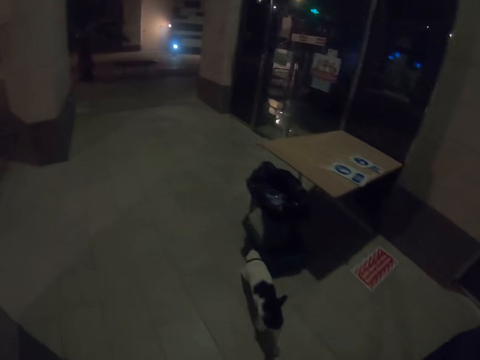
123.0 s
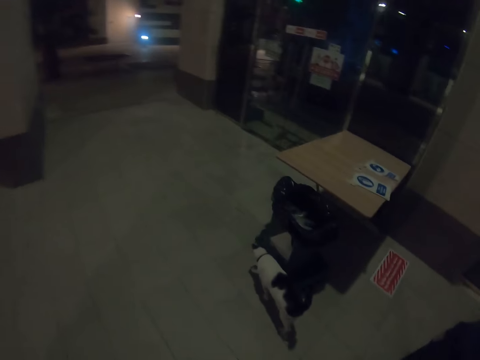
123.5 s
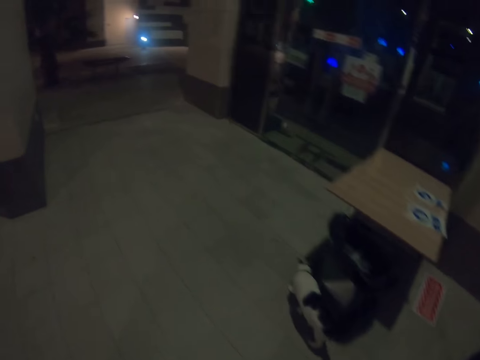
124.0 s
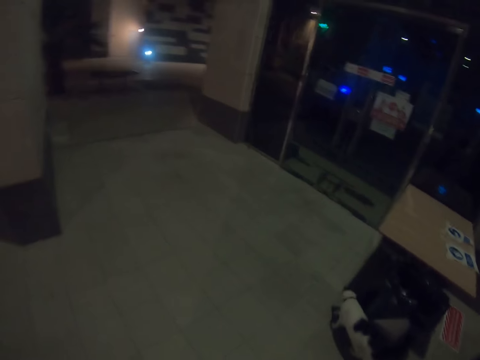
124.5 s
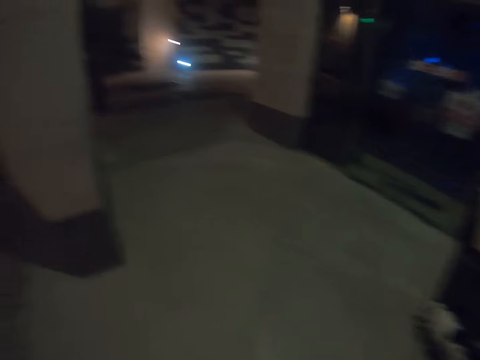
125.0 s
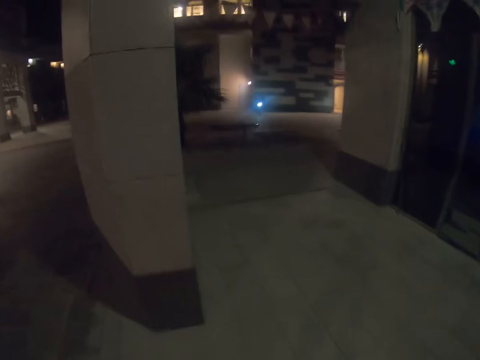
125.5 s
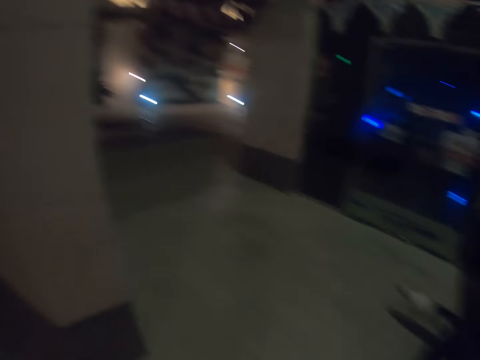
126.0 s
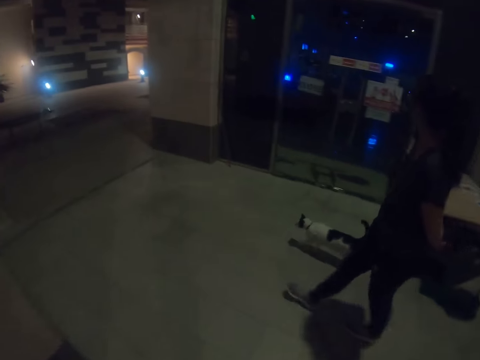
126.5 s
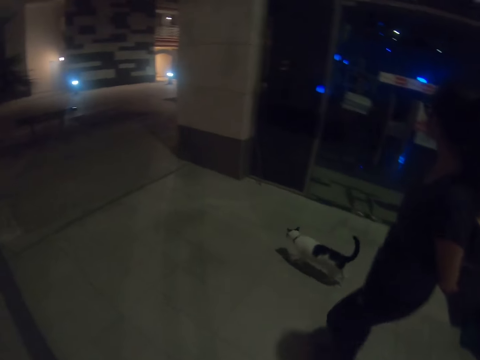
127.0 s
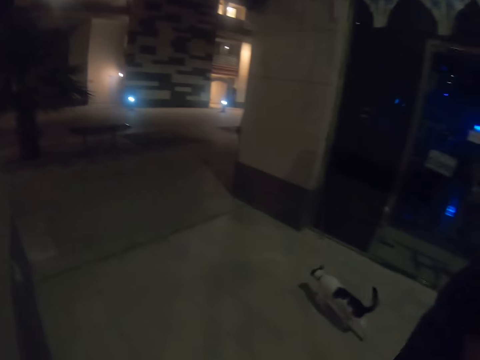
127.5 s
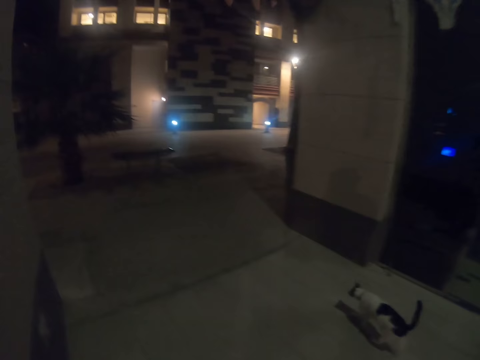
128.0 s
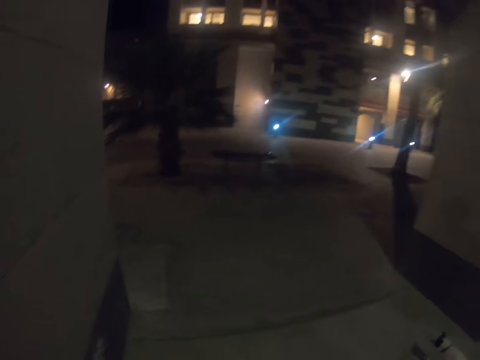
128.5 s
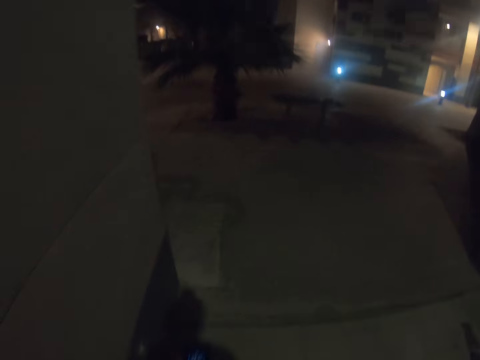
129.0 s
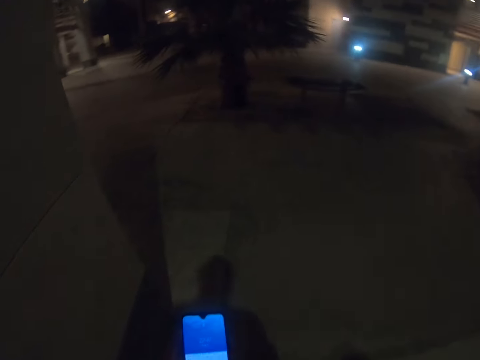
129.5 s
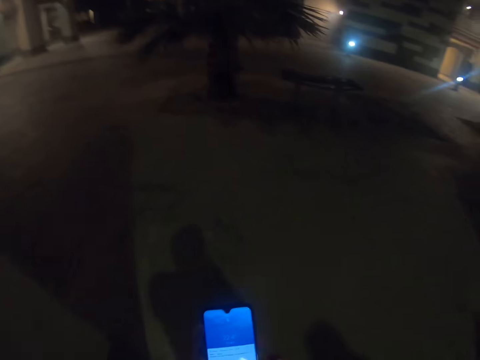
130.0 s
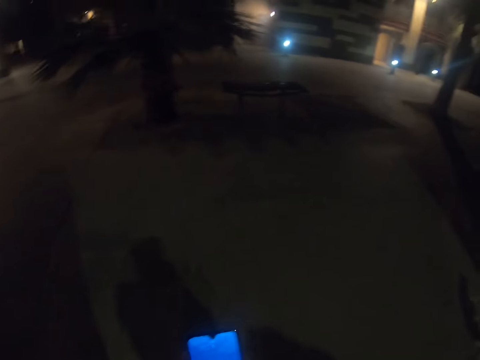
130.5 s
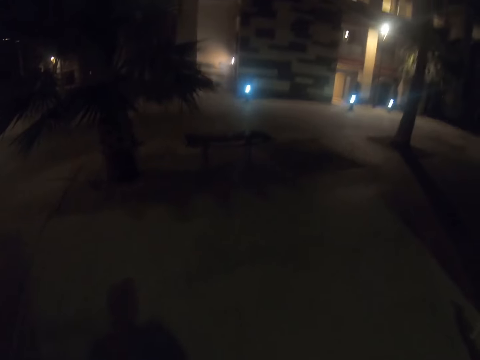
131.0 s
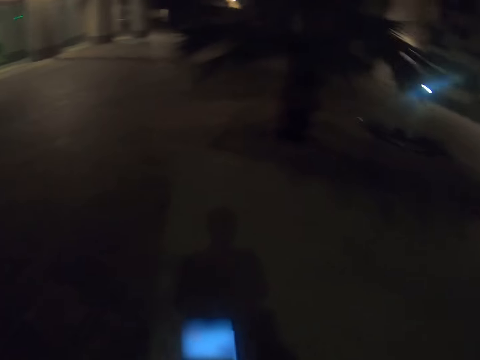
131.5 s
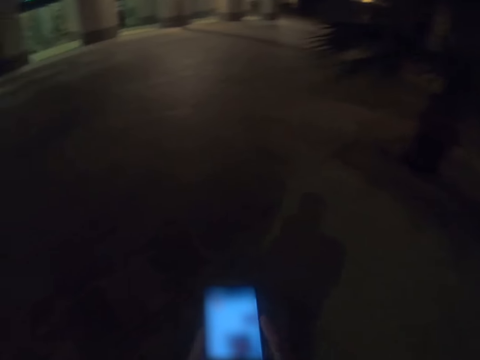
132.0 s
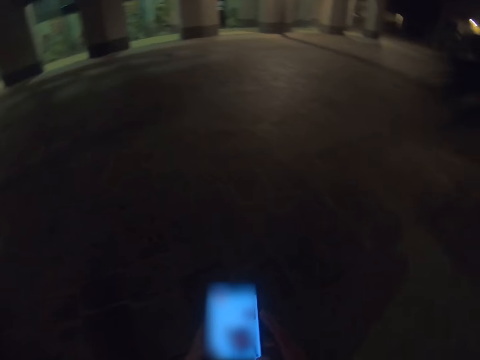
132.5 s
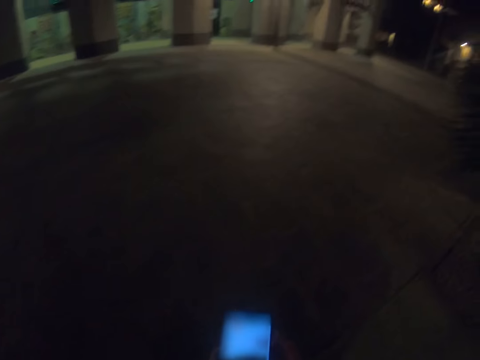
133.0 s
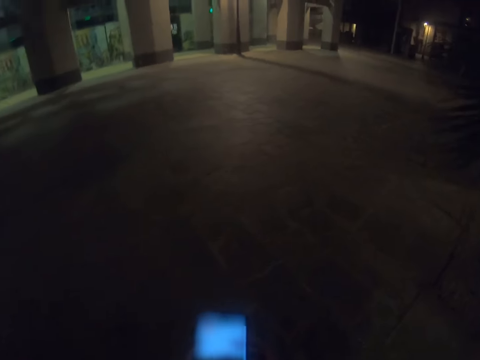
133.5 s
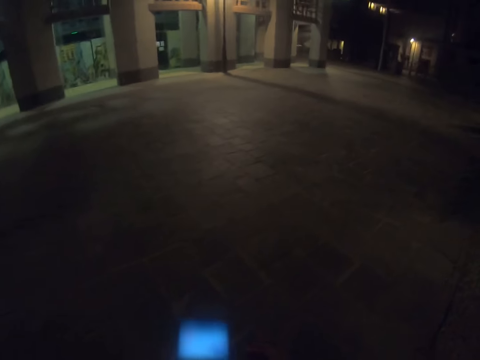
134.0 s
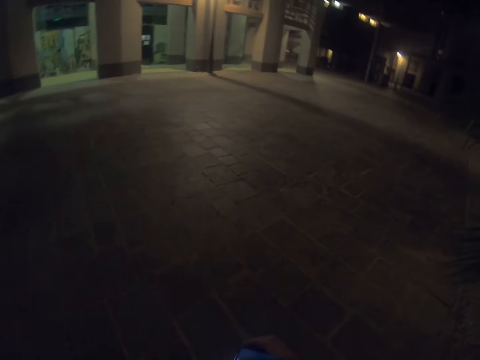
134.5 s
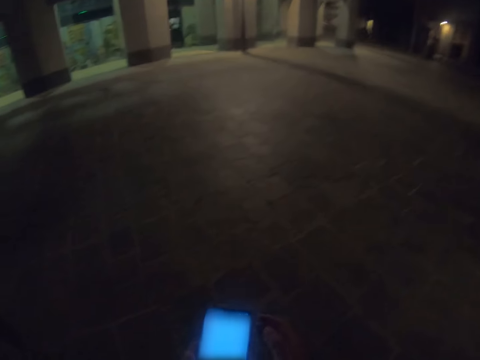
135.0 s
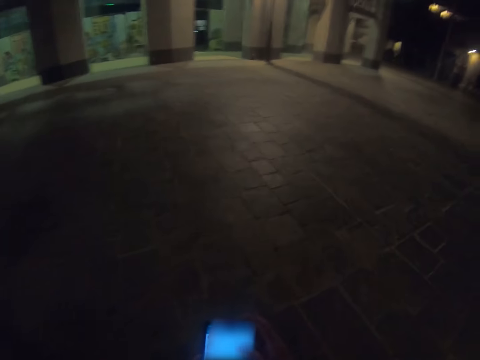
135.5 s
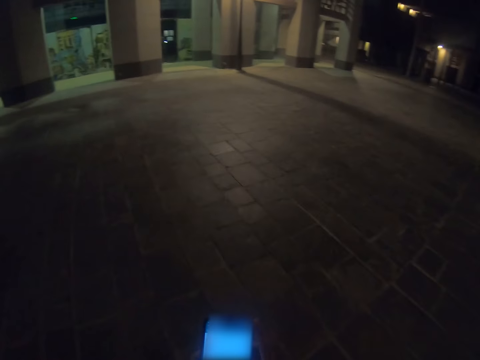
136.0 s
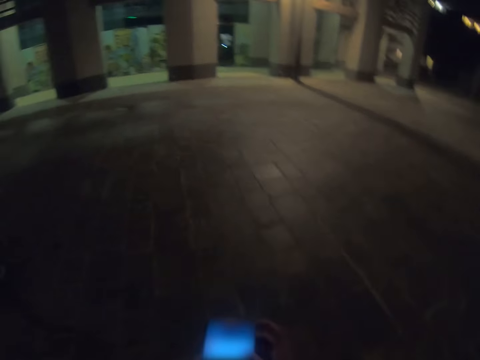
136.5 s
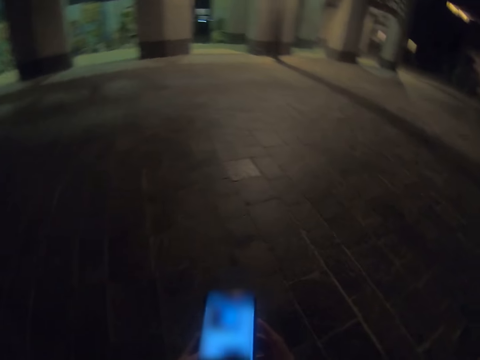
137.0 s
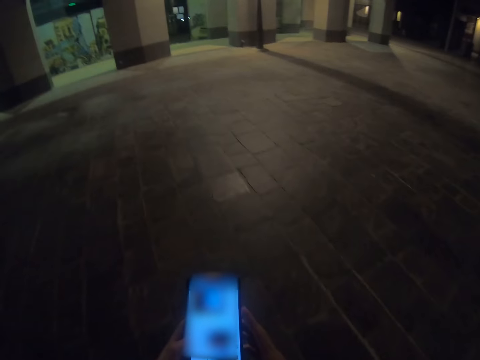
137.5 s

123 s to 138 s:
The camera wearer looks at the phone. They walk on the pavement.

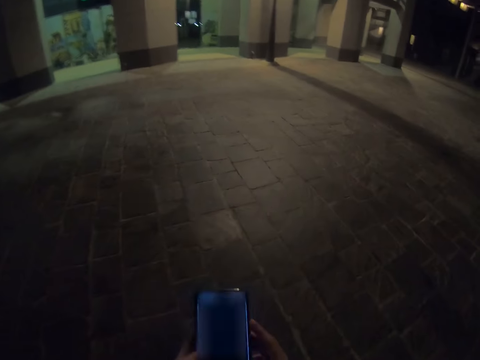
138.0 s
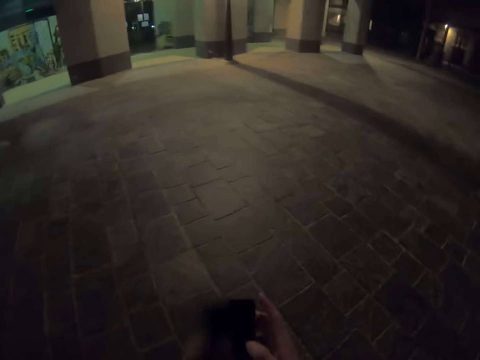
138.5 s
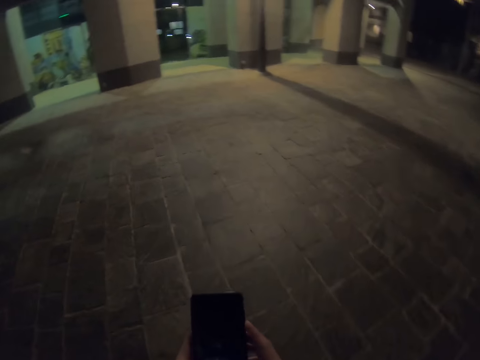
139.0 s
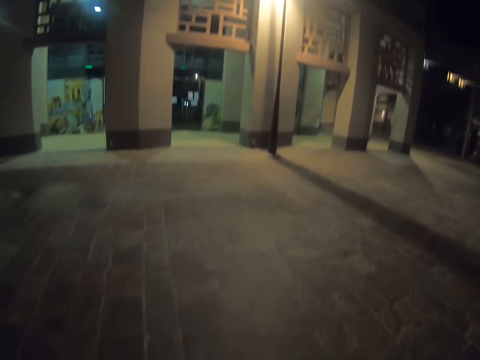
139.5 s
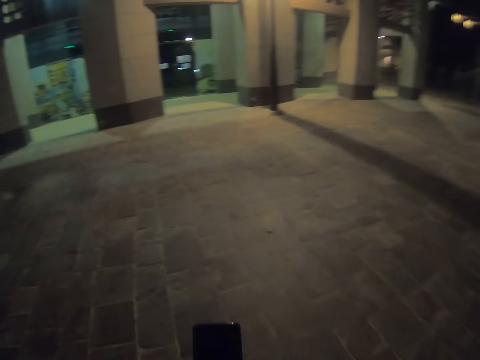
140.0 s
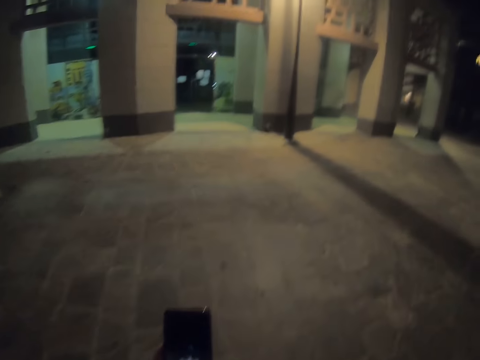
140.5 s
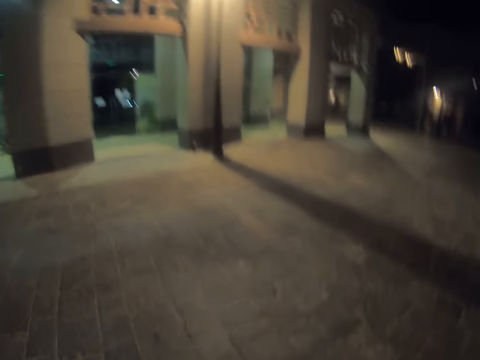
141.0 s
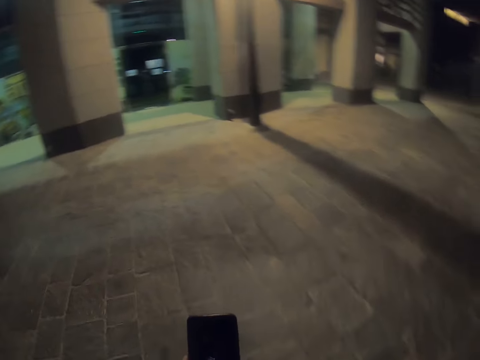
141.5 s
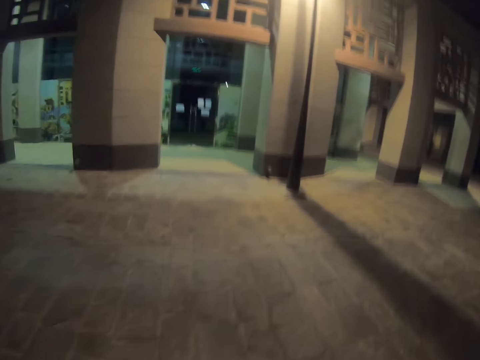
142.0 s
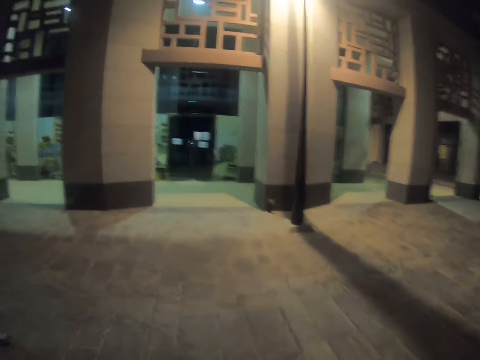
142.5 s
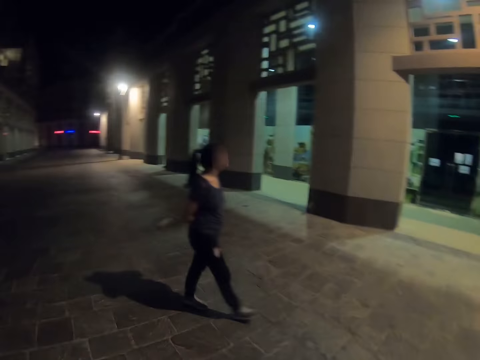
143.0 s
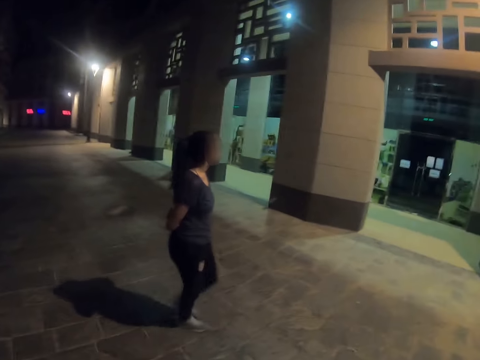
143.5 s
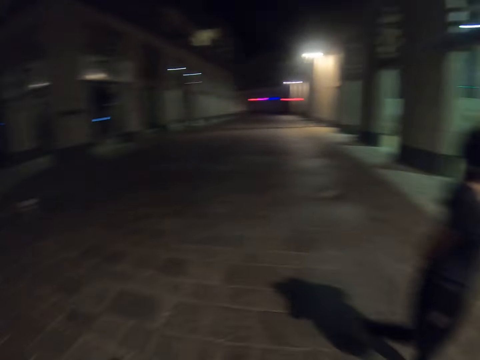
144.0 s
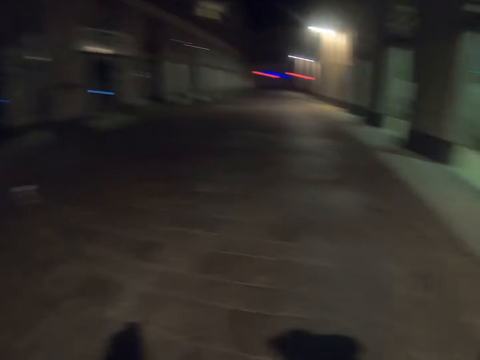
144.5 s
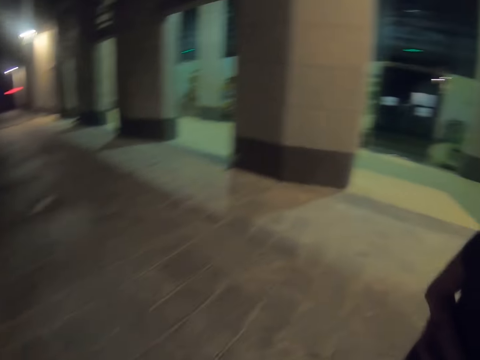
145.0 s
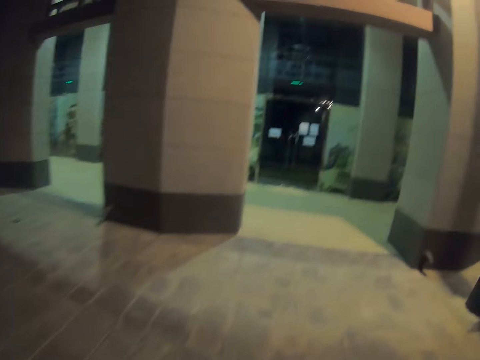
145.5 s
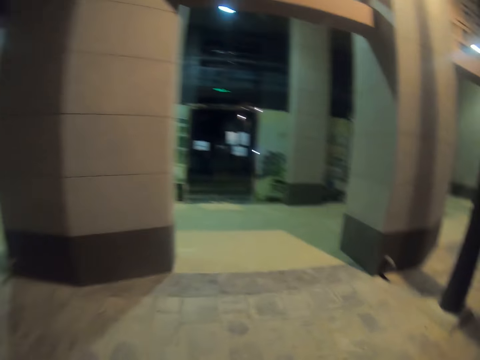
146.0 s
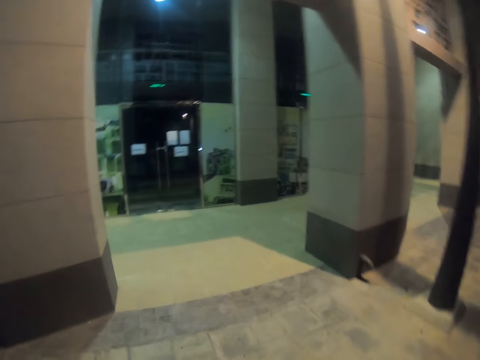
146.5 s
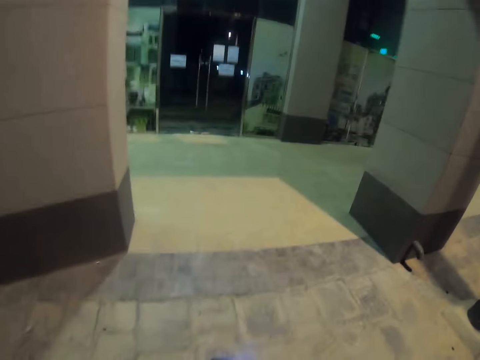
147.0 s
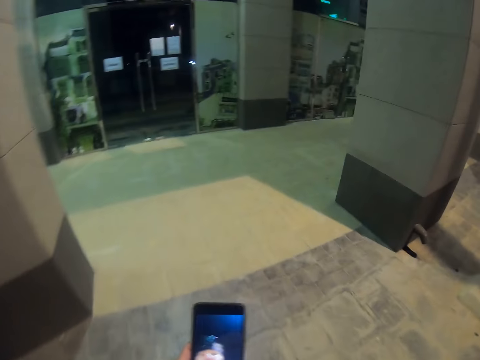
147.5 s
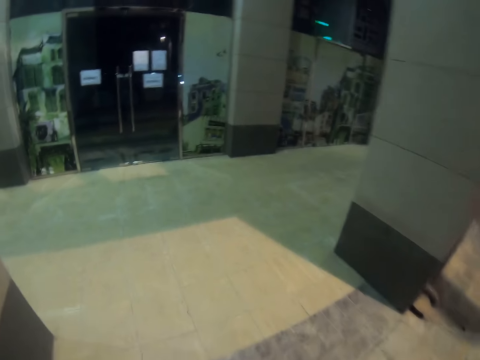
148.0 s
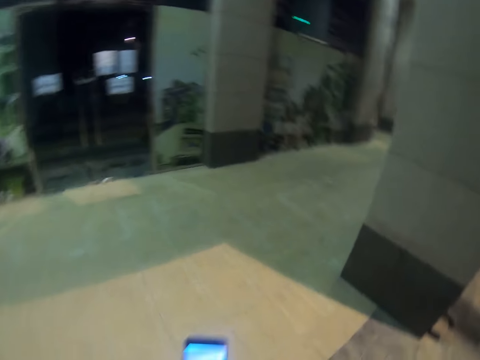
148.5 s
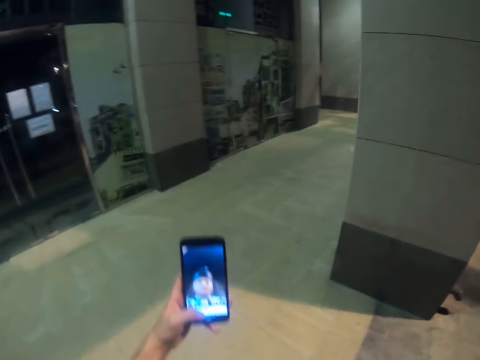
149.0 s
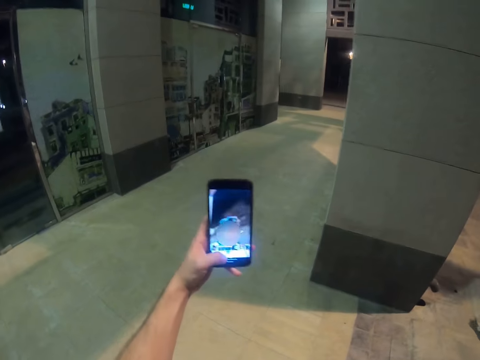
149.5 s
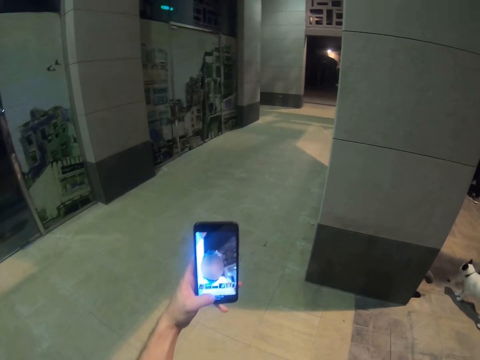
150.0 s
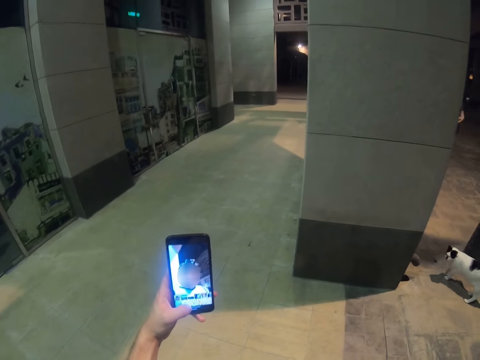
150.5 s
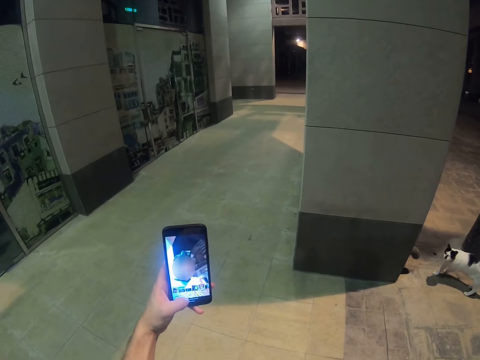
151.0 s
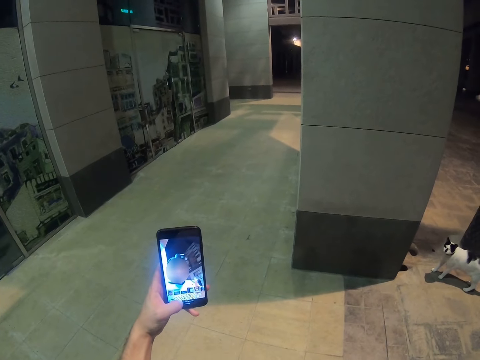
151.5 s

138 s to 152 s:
The camera wearer looks at a woman. The woman walks on the pavement. The camera wearer walks on the pavement. They take a selfie with the phone.
